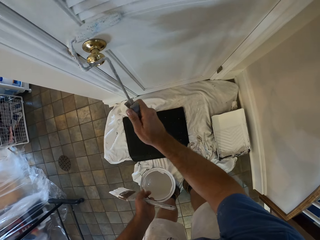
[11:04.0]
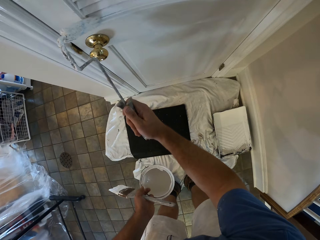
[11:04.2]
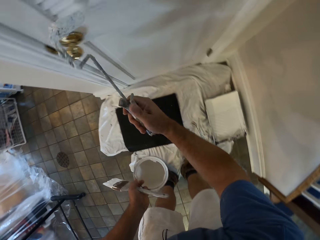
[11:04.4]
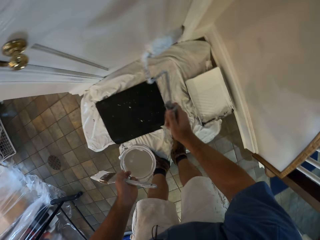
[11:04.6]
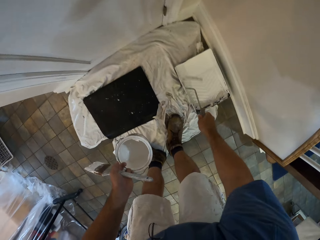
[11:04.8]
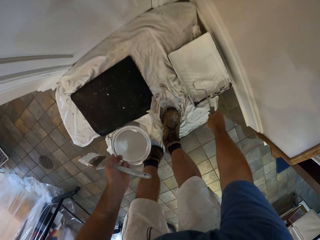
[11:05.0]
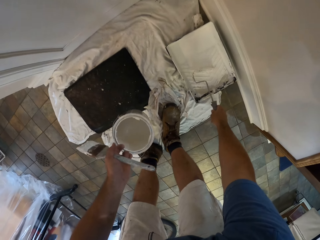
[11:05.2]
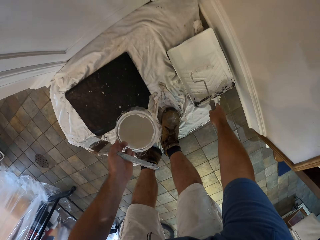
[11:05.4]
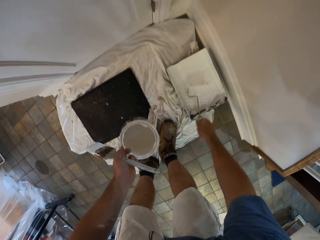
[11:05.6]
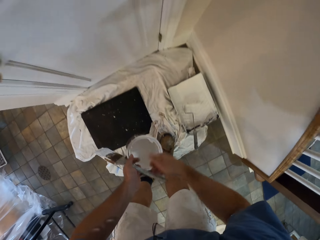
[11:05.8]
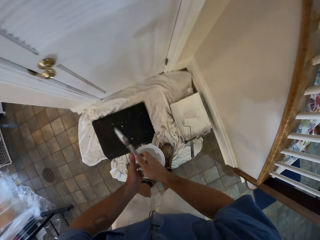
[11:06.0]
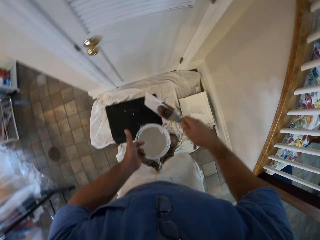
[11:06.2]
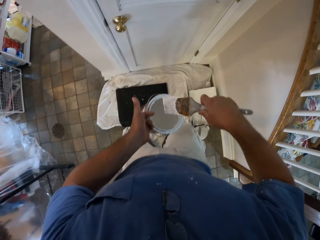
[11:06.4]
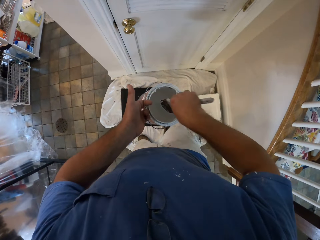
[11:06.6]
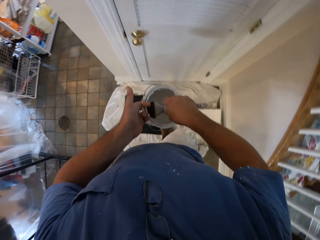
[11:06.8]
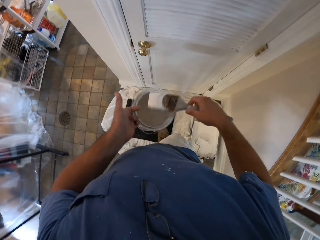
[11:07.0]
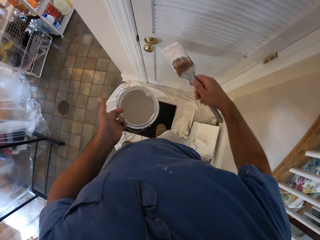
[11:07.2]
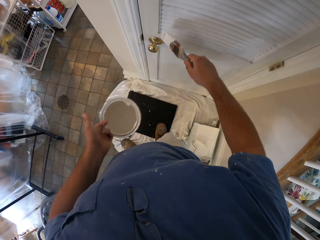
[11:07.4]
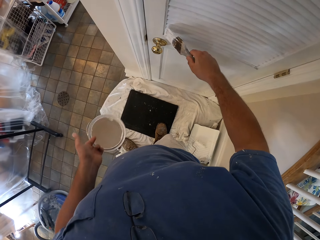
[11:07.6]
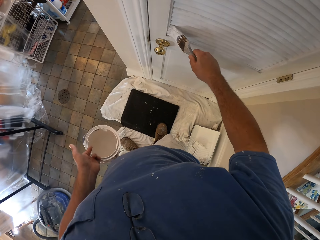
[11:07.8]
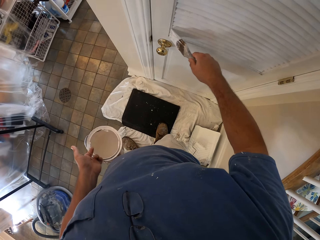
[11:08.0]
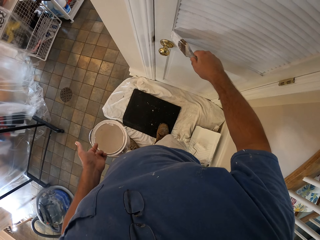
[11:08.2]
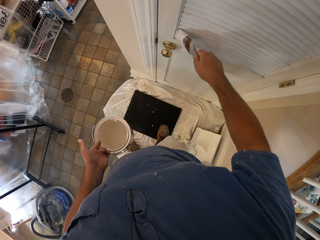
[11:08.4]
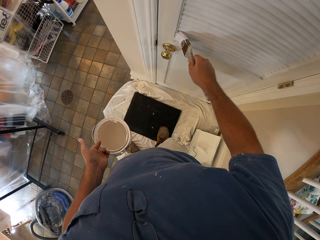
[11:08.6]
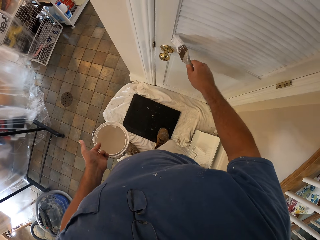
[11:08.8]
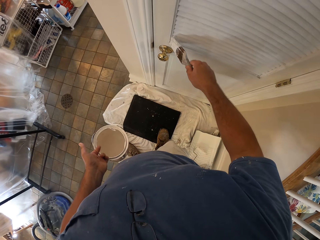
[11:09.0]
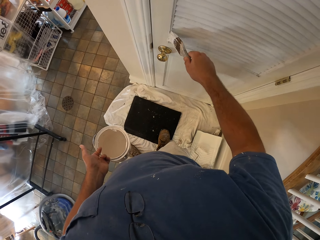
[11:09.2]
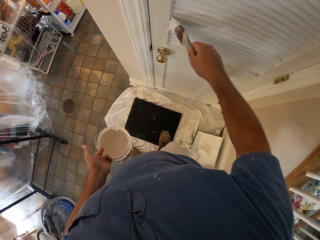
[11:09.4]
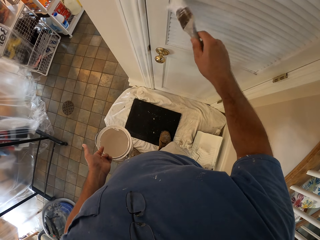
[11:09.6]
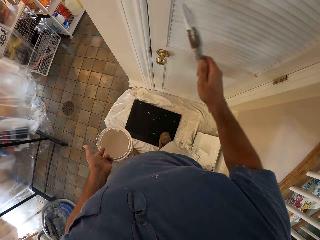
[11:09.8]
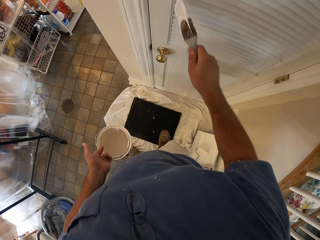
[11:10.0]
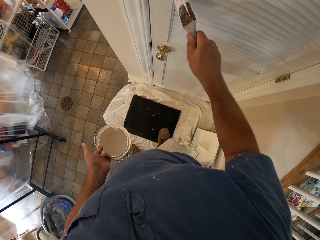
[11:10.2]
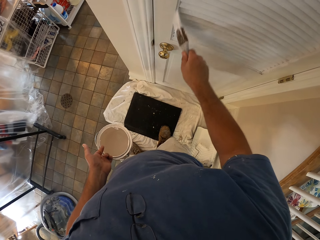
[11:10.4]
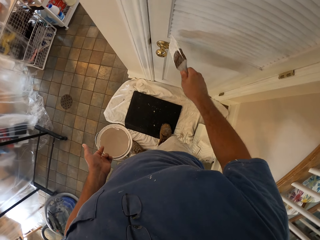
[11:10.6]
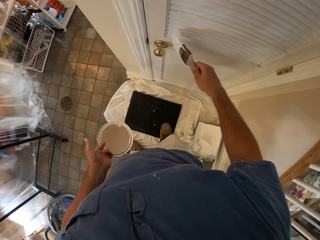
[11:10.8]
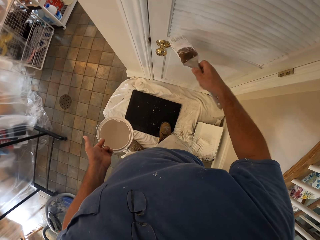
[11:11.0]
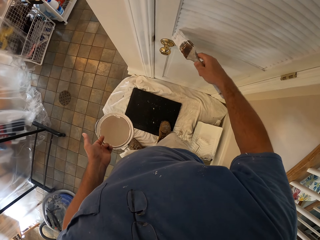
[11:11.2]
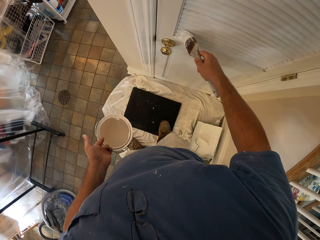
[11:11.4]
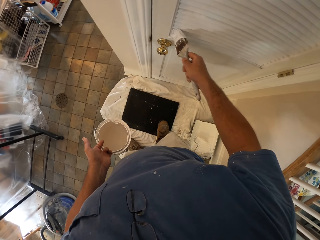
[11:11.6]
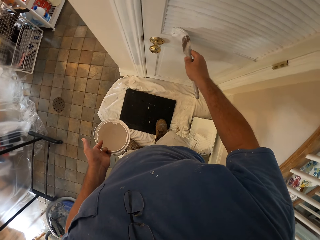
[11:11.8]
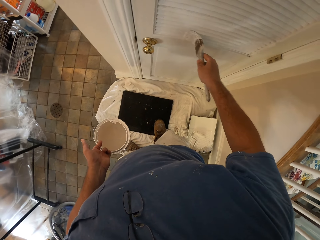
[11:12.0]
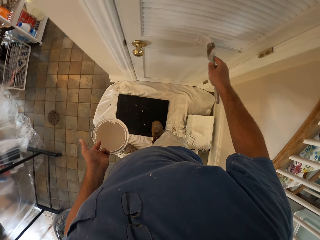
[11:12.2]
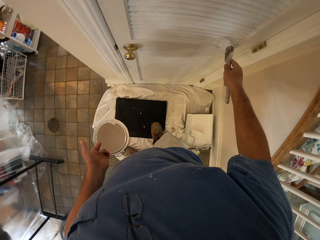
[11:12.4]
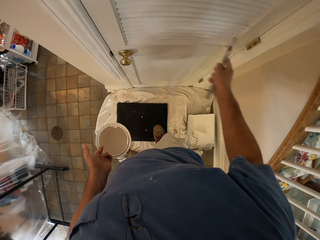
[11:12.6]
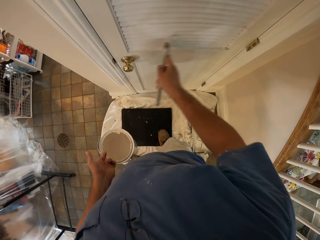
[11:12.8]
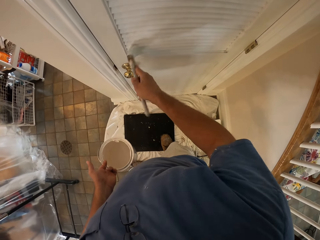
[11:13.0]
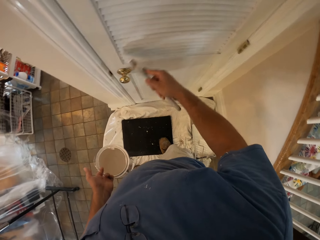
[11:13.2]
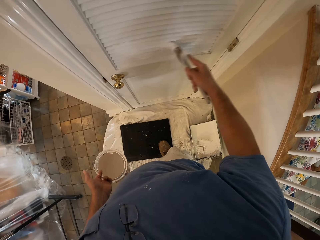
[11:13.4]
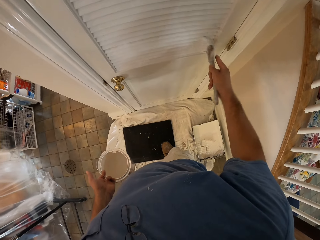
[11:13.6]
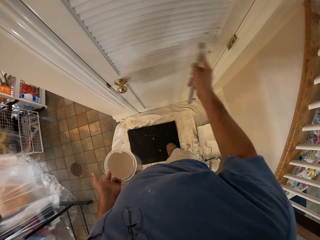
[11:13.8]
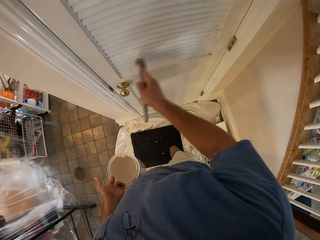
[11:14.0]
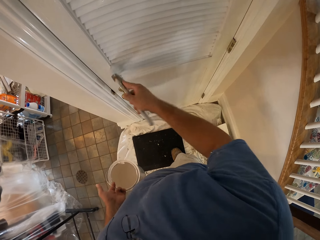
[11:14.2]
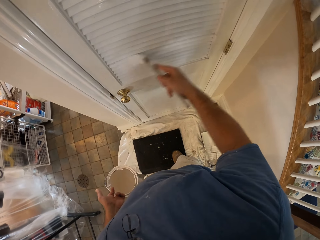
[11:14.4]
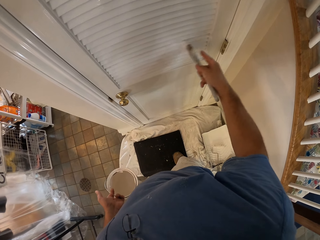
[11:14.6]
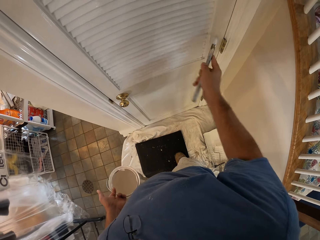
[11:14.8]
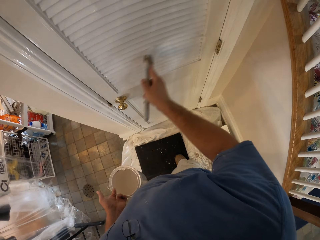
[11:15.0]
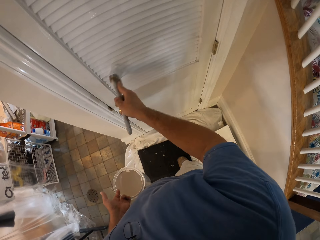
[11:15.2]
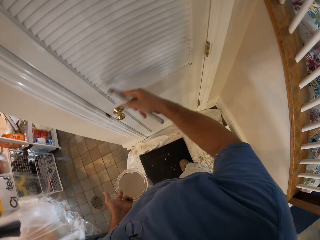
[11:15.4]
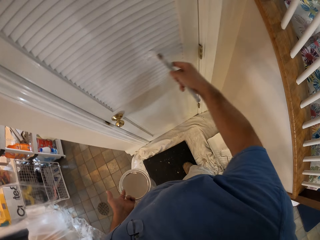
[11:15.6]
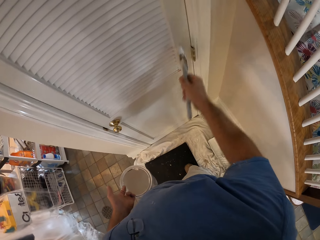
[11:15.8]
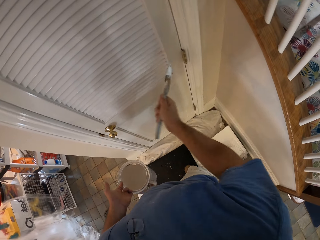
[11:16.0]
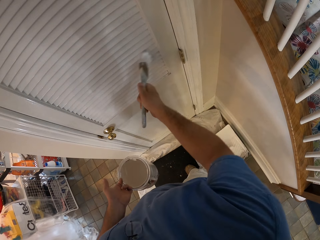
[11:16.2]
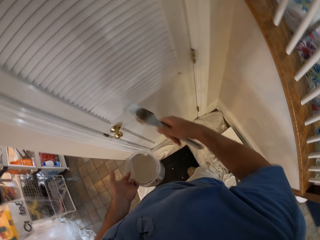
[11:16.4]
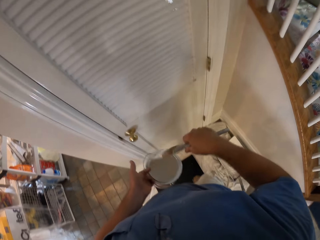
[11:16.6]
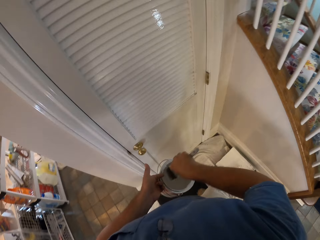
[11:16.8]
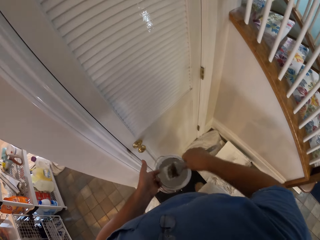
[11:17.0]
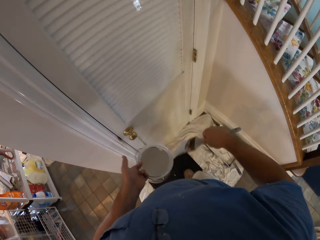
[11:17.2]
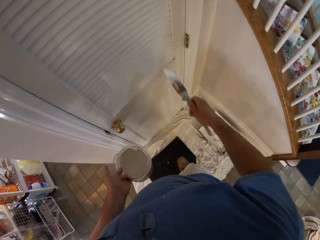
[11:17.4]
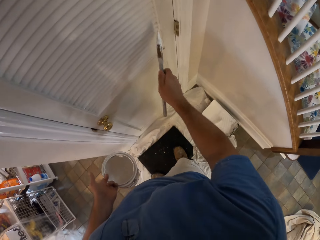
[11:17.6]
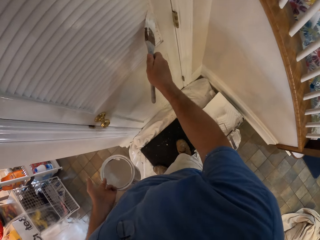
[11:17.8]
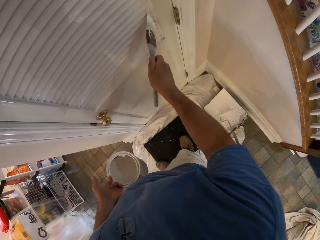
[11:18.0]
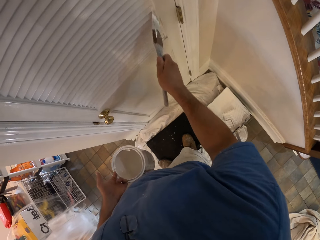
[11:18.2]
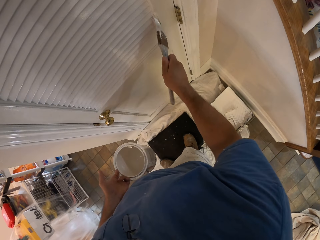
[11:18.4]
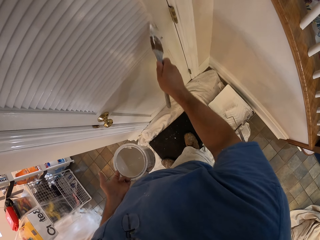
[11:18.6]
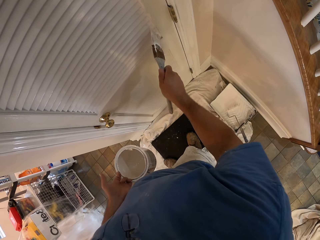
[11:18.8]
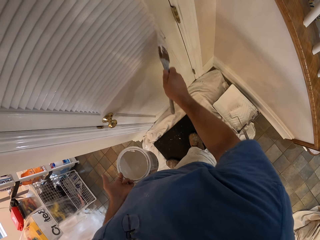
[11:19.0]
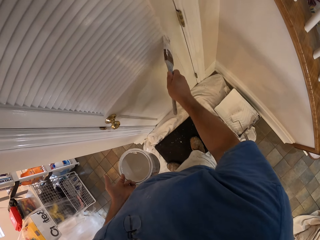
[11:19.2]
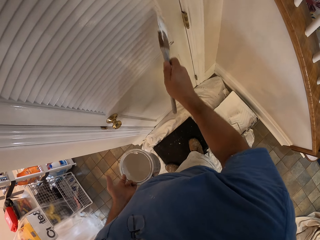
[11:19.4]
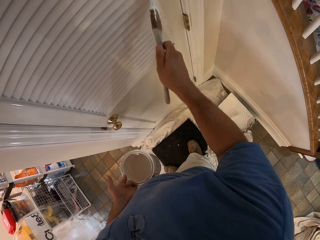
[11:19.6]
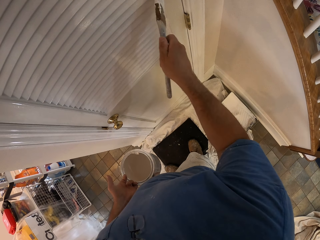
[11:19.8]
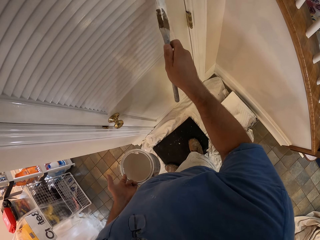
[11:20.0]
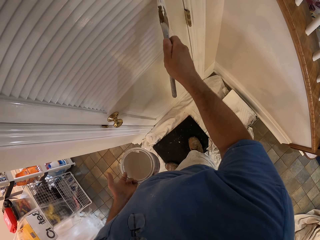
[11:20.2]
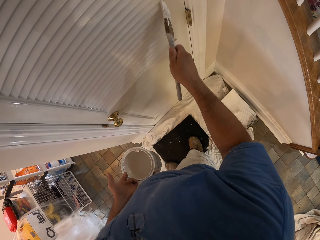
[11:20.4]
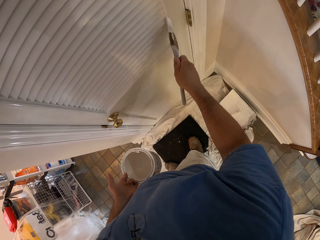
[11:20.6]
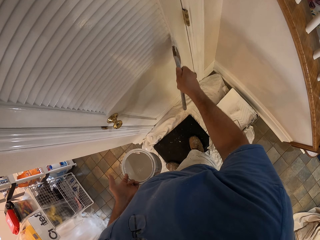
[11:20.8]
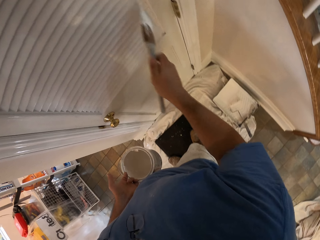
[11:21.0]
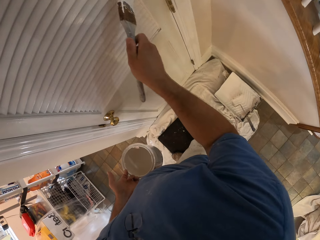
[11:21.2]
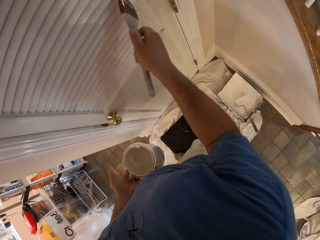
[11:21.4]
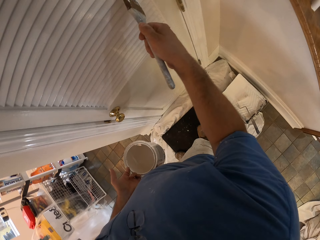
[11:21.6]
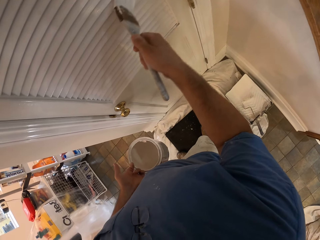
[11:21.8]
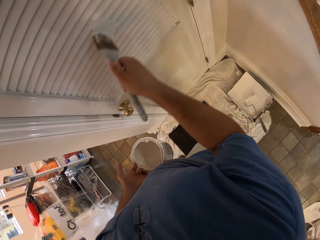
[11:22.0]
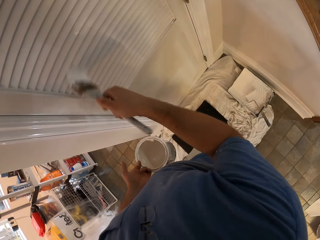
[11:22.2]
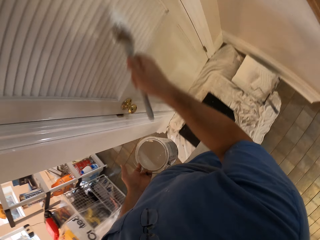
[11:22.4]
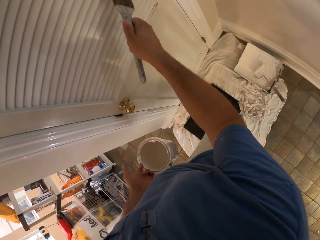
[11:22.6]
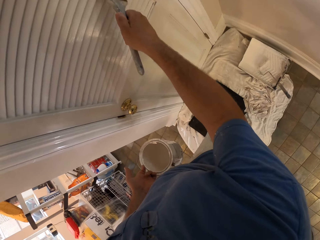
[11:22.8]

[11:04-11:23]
The camera wearer moves the brush off the door. He returns the roller in the tray. He passes the paint brush from the left to his right hand. He dips the paint brush in his right hand into the paint can in his left hand. He paints the door with the brush. He dips the brush in the paint can. He continues painting the door with the brush.

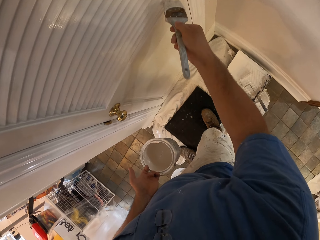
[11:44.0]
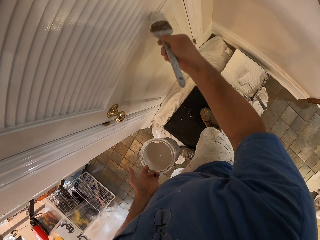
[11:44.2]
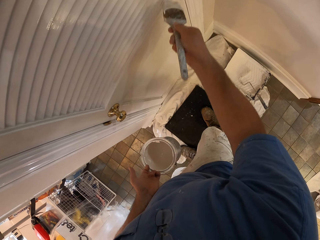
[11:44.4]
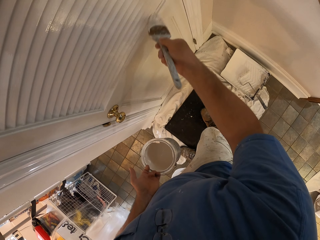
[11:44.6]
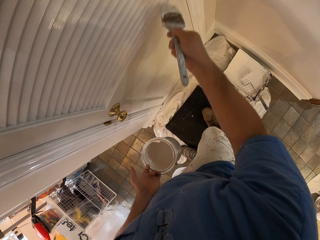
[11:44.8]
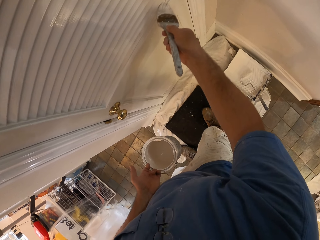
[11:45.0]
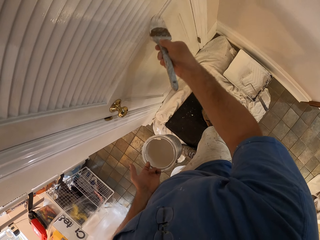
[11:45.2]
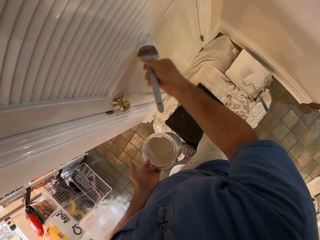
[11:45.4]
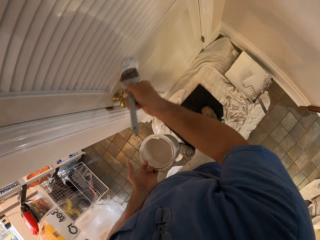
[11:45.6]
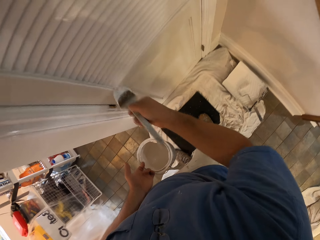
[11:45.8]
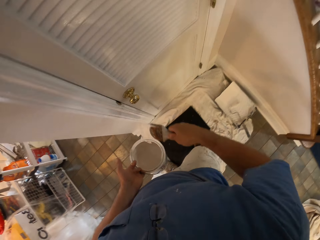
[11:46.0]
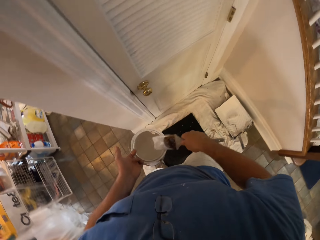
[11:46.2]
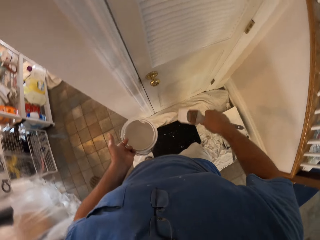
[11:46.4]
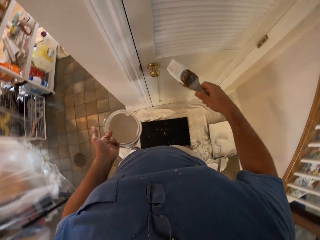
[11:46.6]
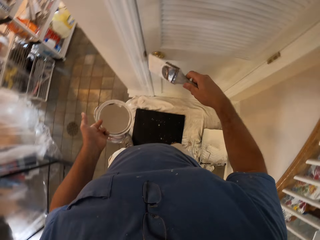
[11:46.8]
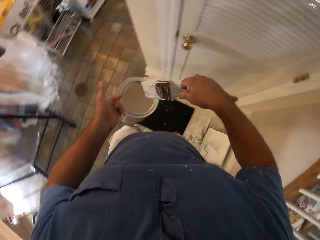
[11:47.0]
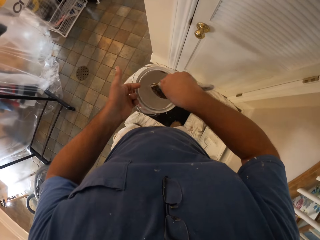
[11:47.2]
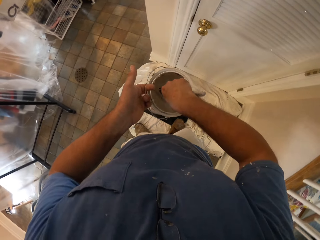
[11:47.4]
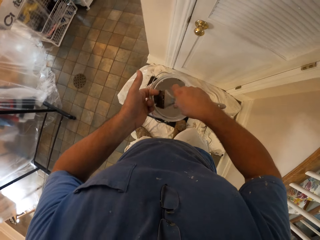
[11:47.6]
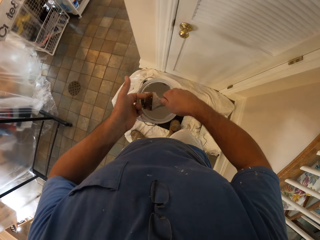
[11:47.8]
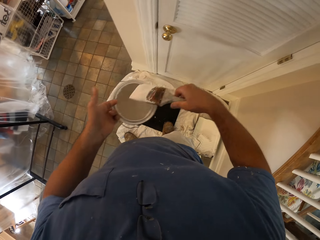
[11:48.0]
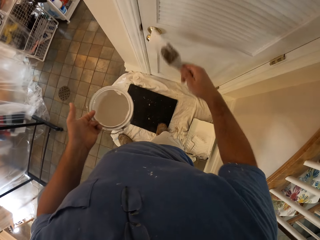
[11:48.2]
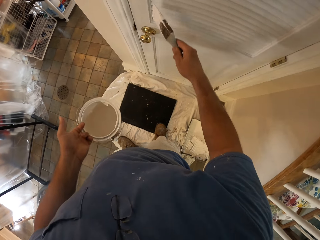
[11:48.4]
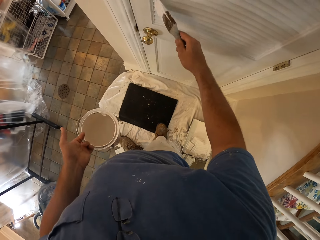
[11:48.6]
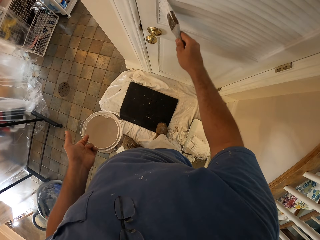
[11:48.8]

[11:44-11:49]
The camera wearer wipes the brush on the edge of the paint can. He moves the brush close to the door. He dips the brush in his right hand in the paint can. He continues painting the door with the brush.
